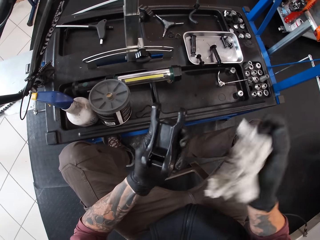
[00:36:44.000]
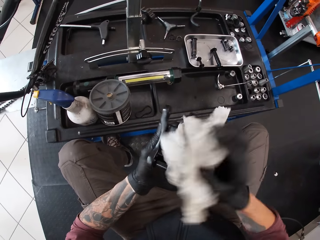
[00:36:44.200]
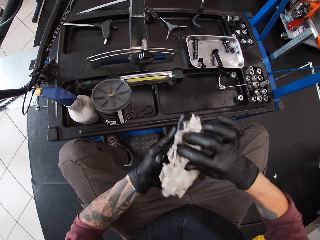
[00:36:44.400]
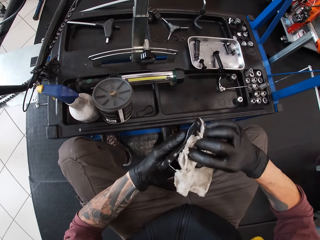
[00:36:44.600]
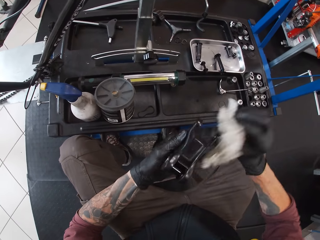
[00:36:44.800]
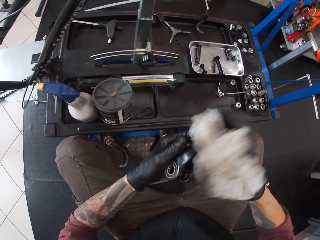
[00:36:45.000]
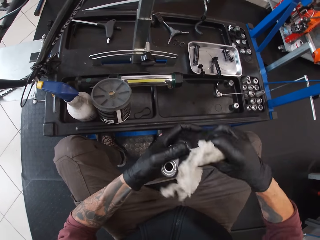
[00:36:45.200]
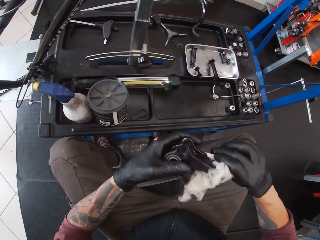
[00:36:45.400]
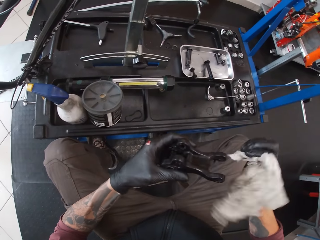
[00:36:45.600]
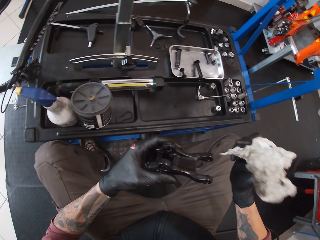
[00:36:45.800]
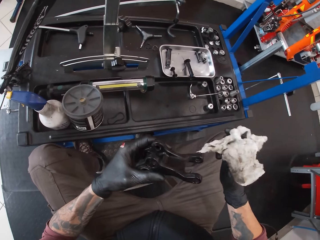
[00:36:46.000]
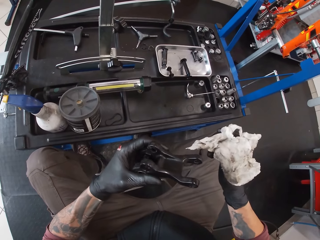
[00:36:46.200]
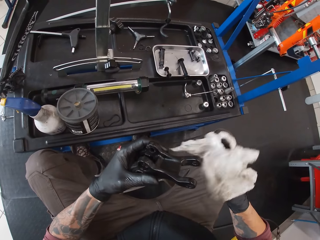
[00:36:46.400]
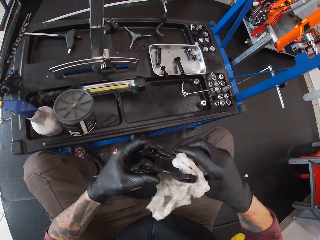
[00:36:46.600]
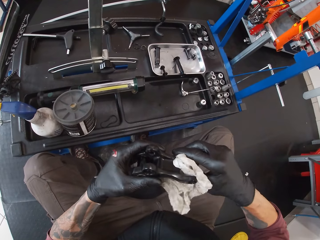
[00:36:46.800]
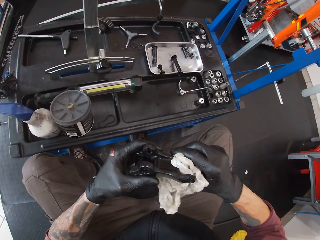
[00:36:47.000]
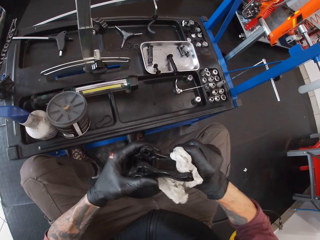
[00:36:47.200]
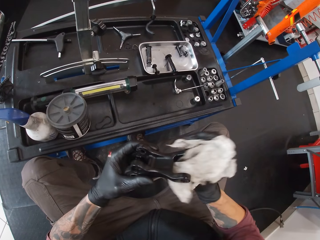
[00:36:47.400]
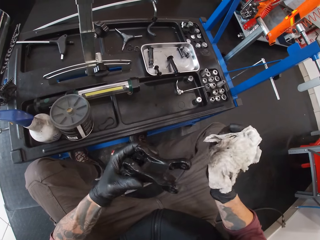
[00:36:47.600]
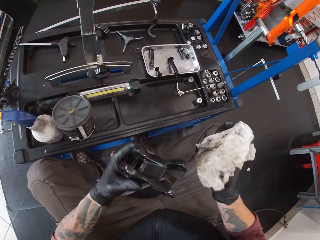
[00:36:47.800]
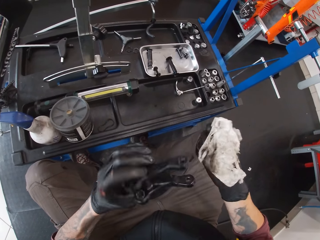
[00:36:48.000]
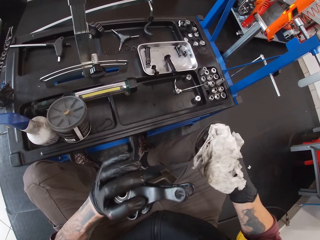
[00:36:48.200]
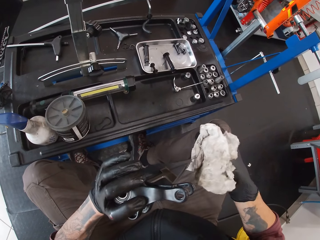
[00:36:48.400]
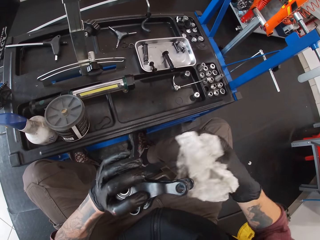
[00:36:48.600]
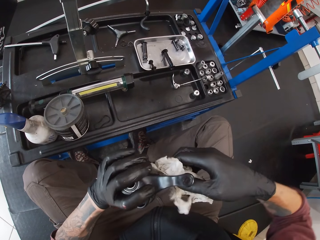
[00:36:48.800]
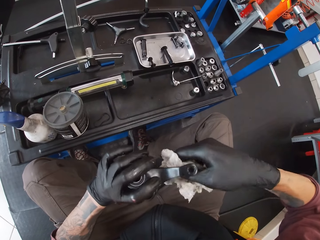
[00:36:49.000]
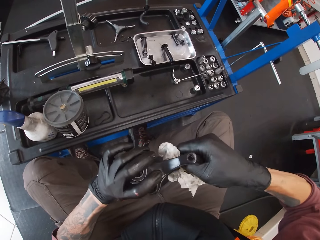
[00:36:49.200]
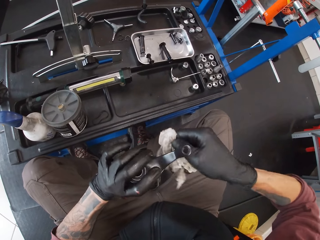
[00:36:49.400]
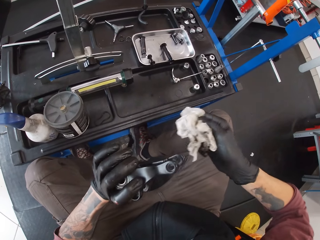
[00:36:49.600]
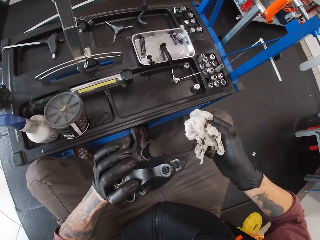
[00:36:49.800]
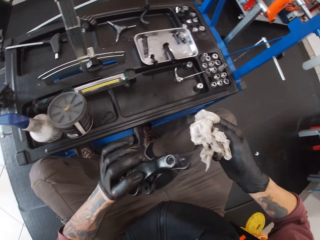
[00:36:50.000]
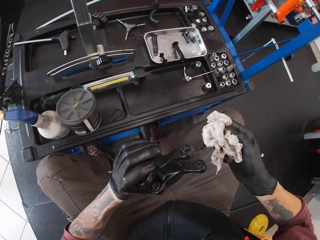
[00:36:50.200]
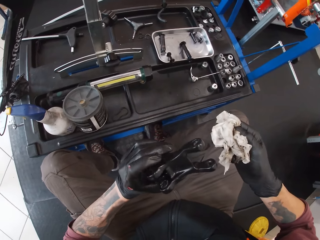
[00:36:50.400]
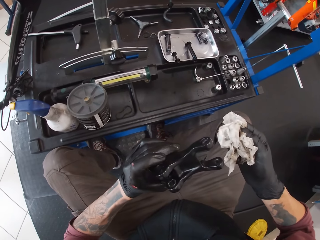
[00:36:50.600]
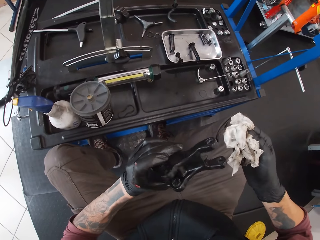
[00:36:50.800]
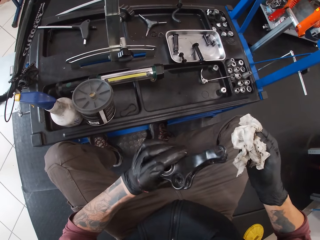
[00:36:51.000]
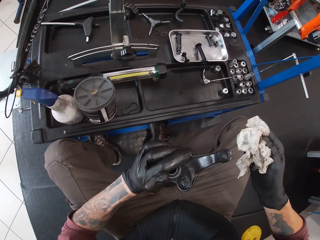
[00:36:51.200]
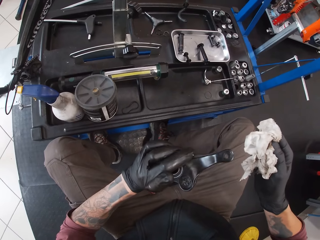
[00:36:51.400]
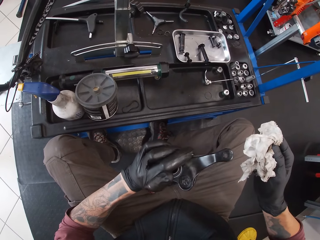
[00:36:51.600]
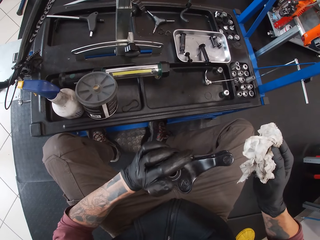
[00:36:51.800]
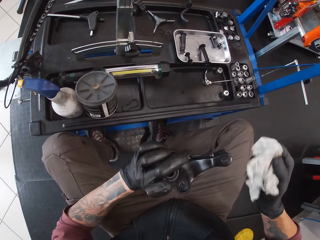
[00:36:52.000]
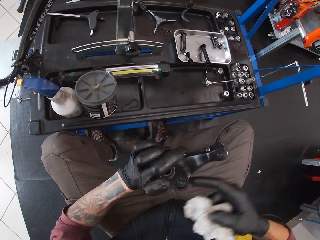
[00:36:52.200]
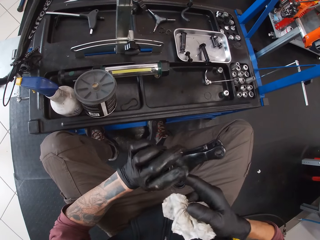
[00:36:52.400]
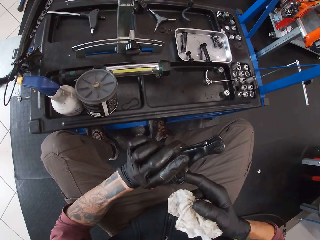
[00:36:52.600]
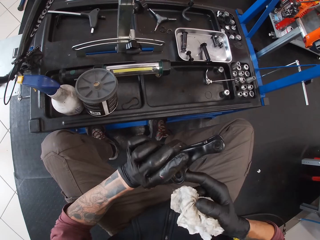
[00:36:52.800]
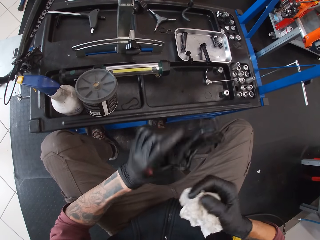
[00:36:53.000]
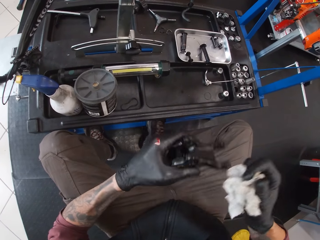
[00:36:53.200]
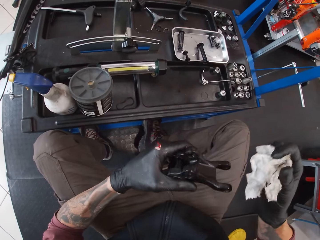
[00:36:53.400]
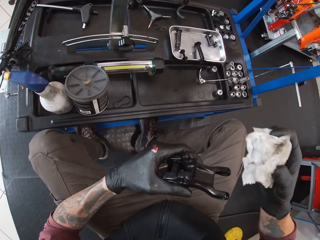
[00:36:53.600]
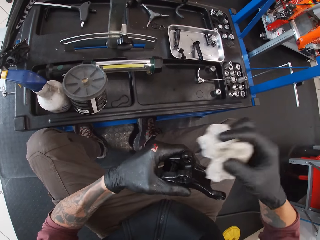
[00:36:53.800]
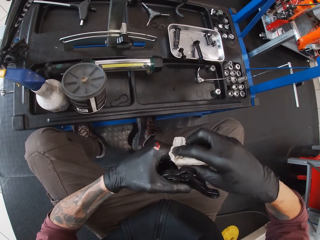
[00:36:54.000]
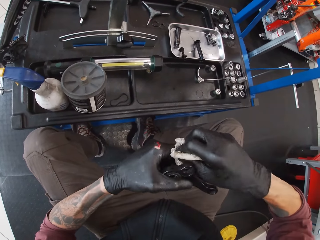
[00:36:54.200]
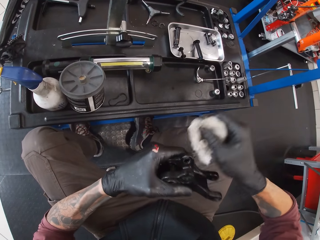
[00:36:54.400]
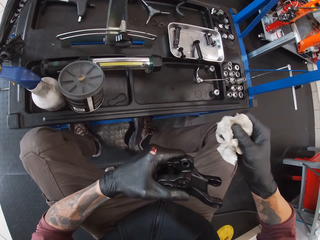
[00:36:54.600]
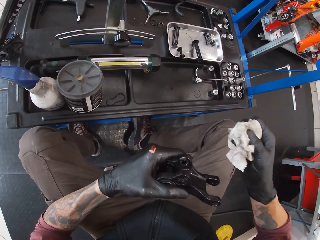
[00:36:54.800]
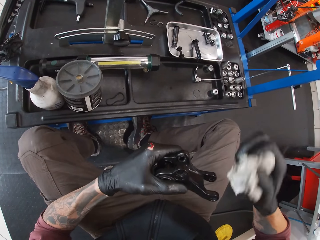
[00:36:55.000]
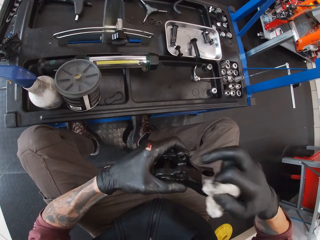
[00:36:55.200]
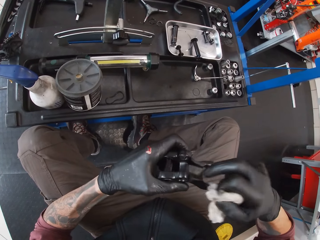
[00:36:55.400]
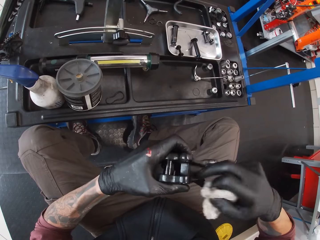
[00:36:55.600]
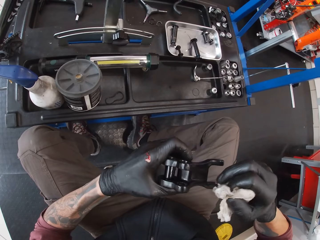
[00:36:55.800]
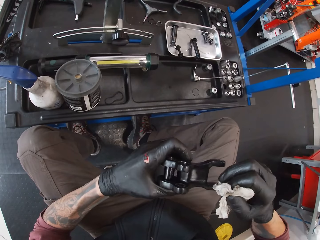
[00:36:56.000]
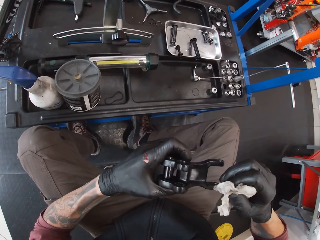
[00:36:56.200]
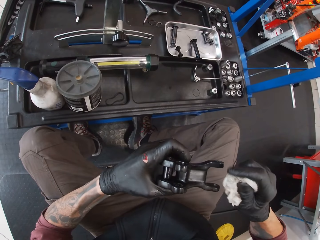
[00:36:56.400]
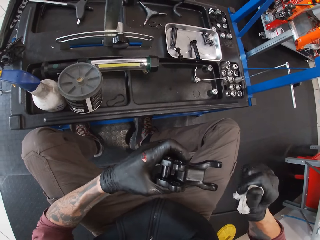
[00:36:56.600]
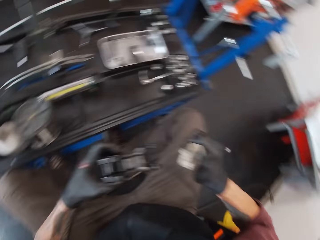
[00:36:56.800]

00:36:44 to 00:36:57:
The camera wearer cleans the metal. They examine the metal. They clean the metal.

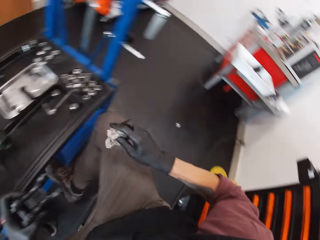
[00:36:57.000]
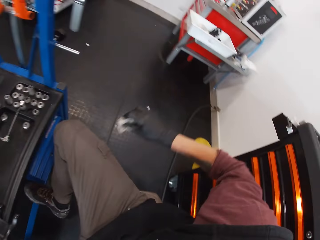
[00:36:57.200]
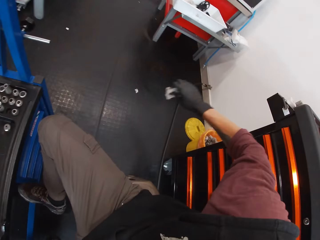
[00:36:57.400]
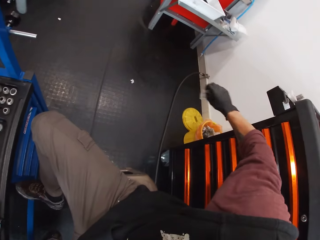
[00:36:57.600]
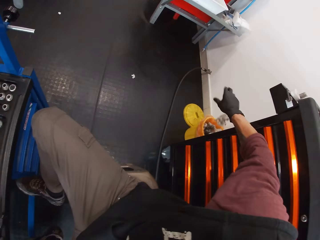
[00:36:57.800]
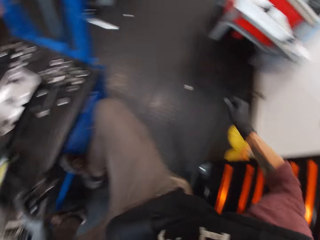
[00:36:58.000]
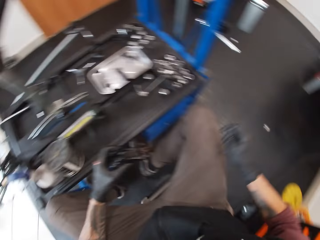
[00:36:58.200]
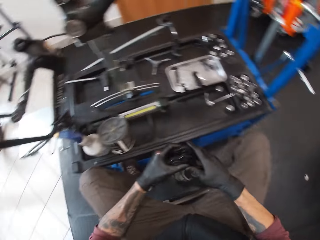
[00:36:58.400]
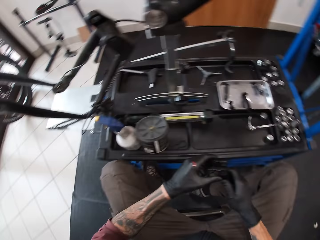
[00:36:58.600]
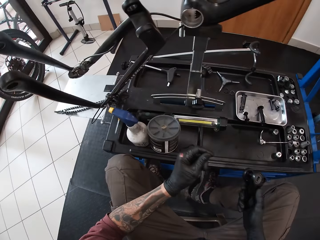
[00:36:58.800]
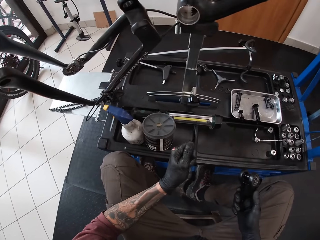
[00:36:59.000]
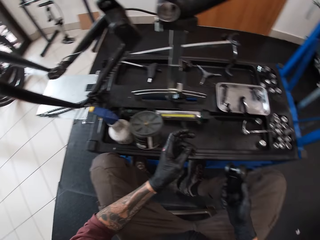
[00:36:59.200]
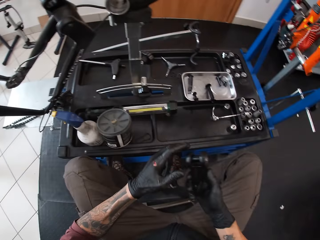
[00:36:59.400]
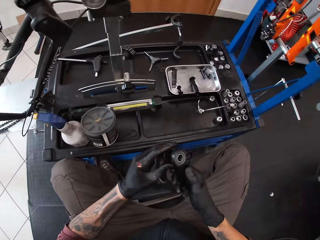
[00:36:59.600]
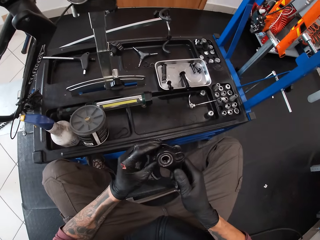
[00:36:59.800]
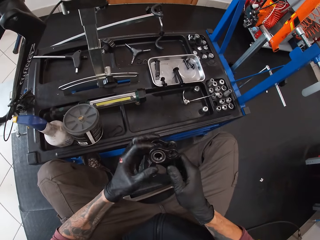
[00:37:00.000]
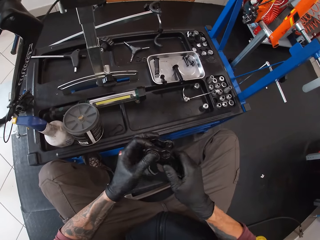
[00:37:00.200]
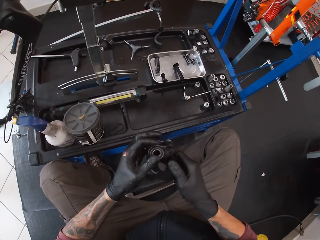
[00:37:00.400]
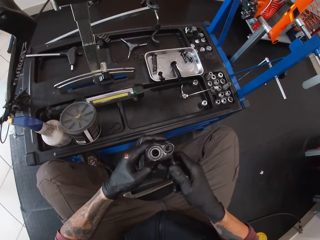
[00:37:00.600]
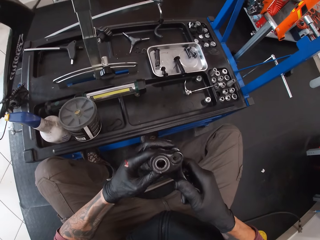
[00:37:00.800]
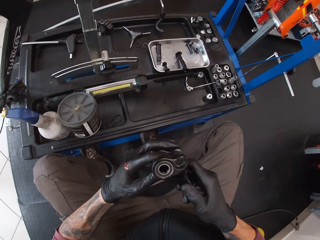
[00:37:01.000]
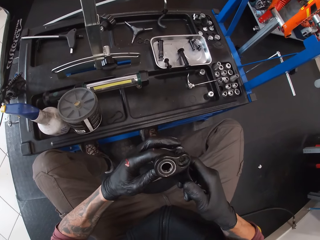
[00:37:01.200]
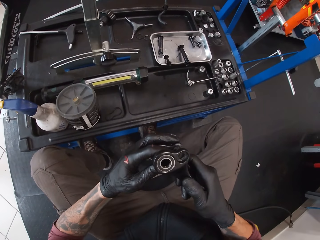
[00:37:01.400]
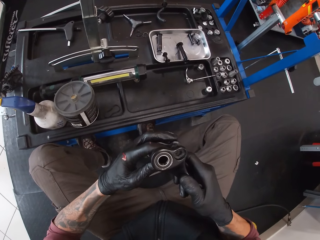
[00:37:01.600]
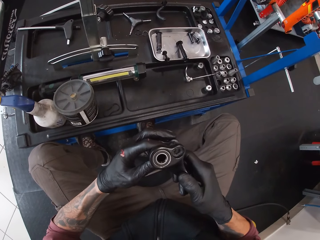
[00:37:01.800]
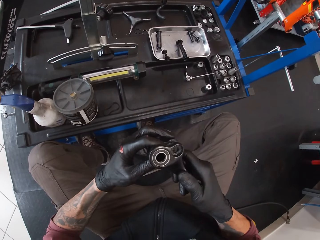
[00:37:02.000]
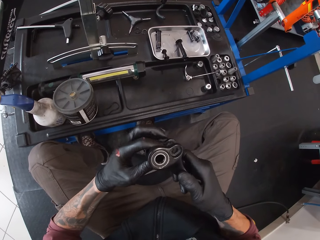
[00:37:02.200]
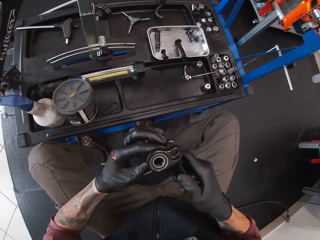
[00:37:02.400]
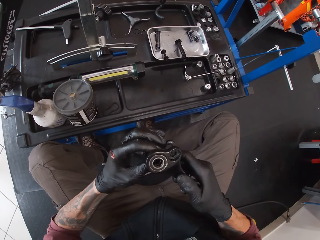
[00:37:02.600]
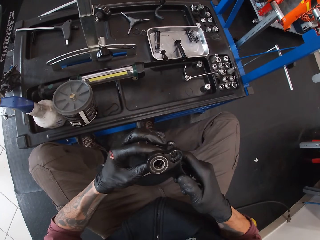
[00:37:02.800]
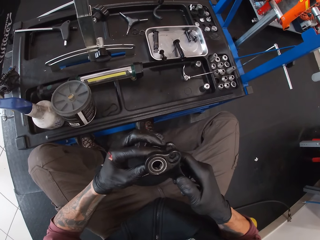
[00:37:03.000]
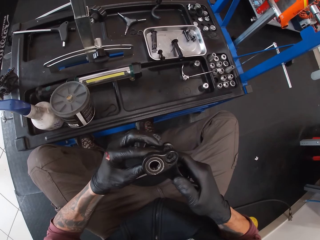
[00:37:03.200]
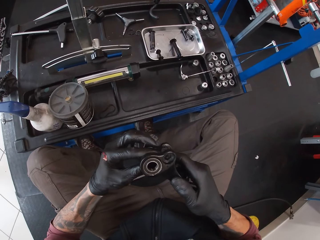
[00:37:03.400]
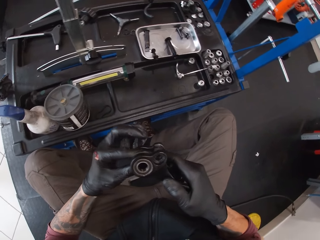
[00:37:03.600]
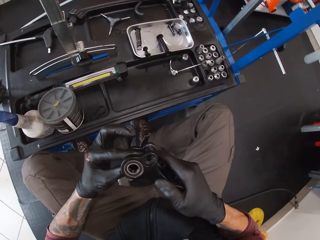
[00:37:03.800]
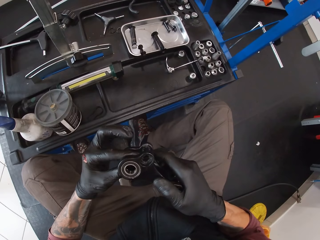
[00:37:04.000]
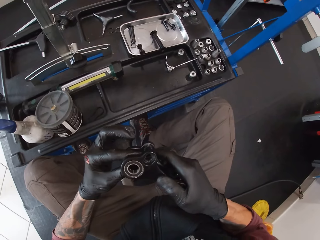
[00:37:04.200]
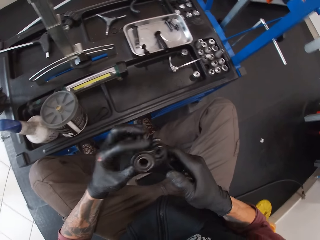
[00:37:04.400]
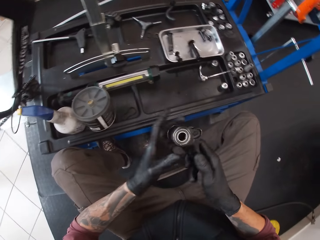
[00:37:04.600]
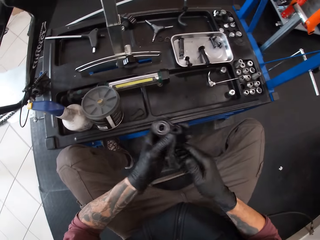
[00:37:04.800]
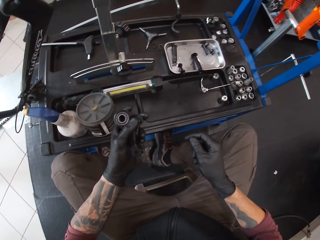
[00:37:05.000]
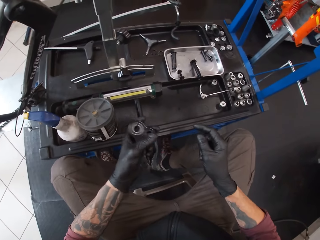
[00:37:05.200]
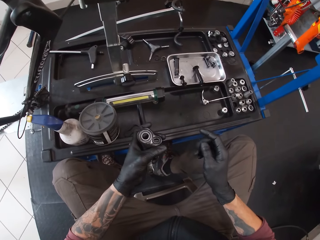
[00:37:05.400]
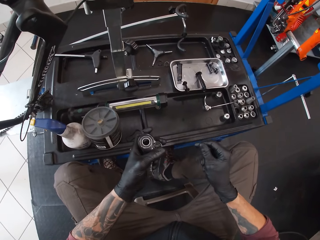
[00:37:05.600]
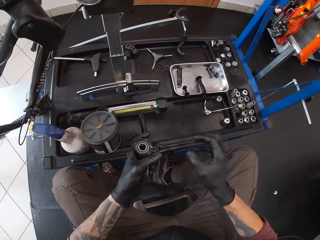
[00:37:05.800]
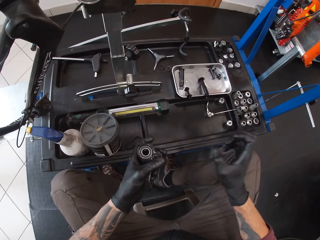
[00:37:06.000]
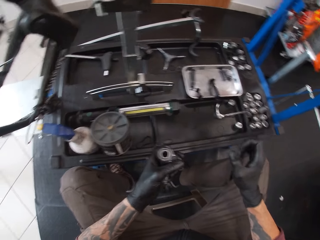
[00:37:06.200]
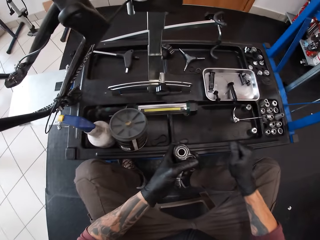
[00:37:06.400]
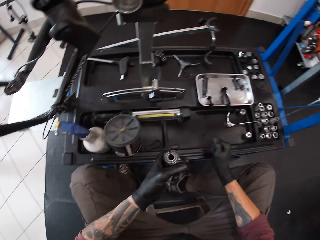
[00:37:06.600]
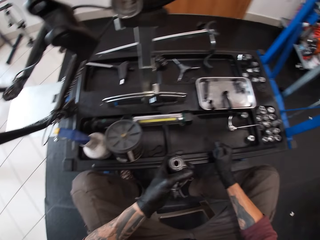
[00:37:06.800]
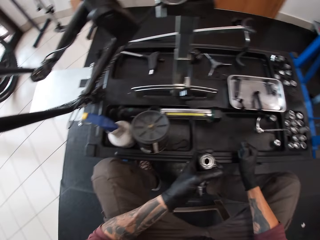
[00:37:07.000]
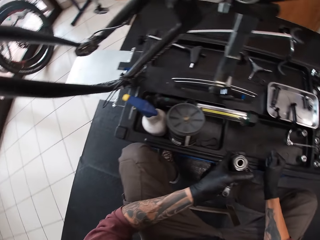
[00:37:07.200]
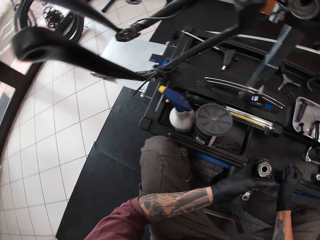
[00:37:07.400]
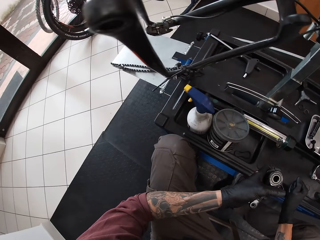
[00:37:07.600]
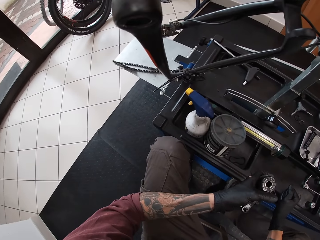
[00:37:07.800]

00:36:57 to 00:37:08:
The camera wearer throws the paper into a bin with his right hand. He places the bicycle pedal from his left hand into his right hand. He holds the bicycle pedal with both hands. He observes the bicycle pedal. He samples the metal in his hands. He holds the bicycle pedal with his left hand.
